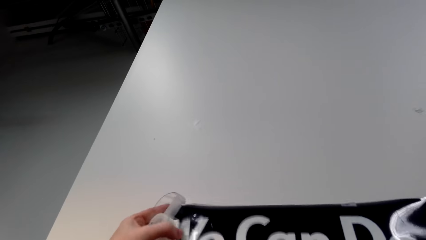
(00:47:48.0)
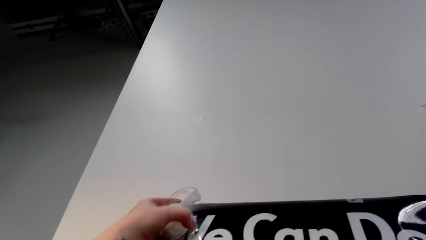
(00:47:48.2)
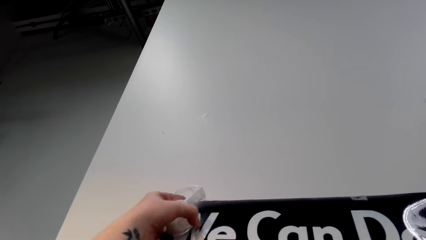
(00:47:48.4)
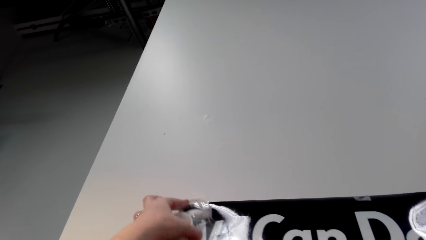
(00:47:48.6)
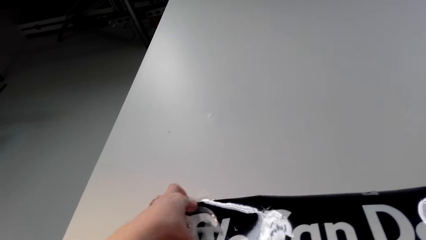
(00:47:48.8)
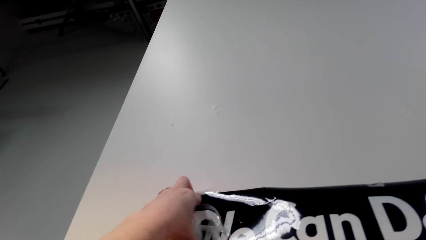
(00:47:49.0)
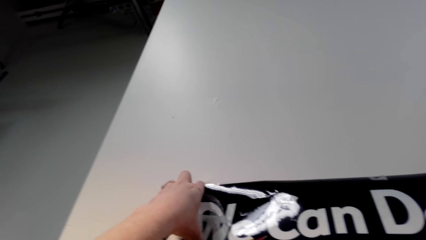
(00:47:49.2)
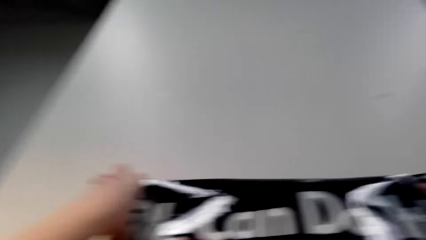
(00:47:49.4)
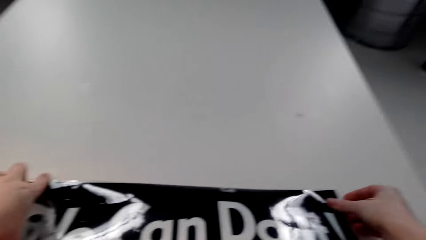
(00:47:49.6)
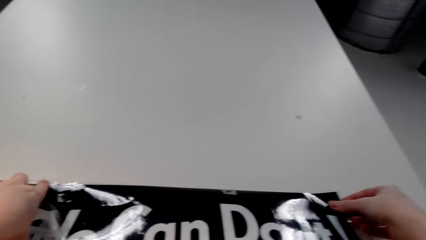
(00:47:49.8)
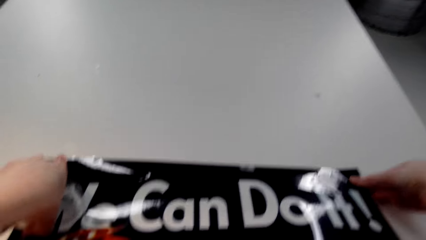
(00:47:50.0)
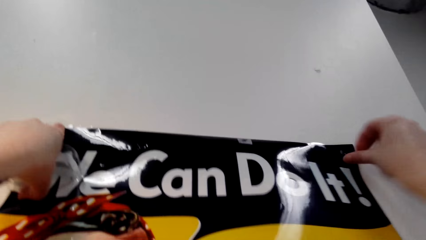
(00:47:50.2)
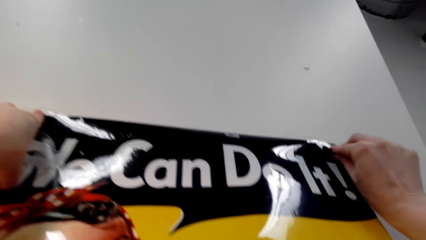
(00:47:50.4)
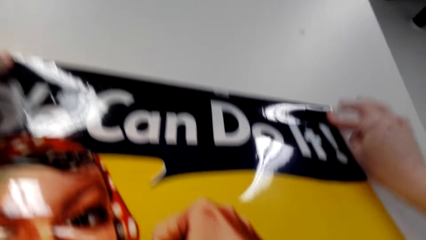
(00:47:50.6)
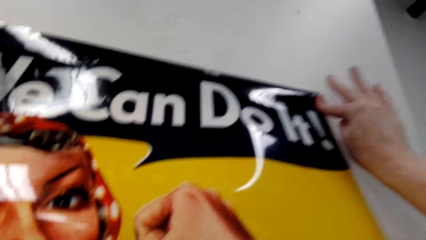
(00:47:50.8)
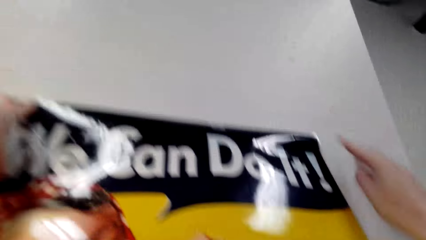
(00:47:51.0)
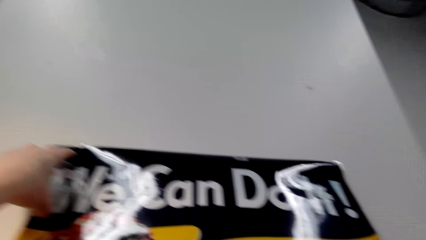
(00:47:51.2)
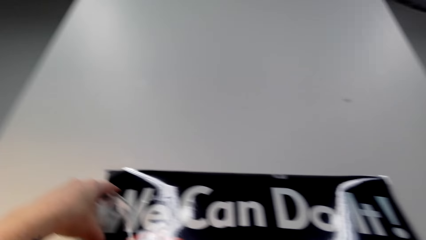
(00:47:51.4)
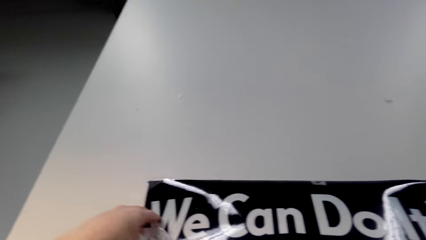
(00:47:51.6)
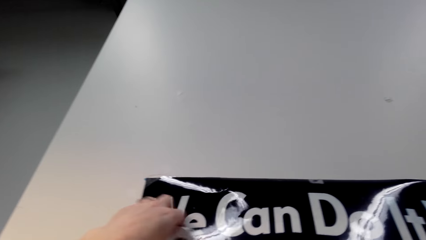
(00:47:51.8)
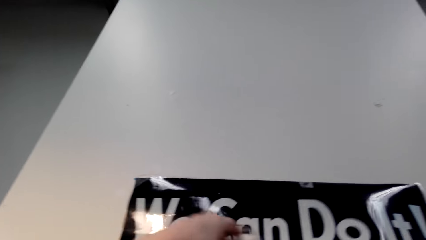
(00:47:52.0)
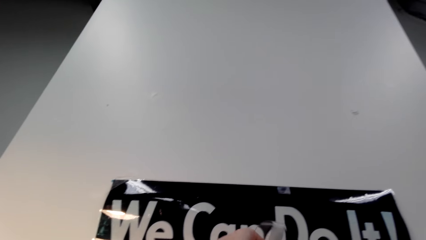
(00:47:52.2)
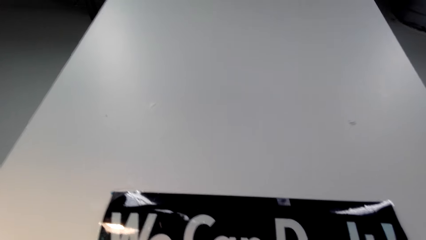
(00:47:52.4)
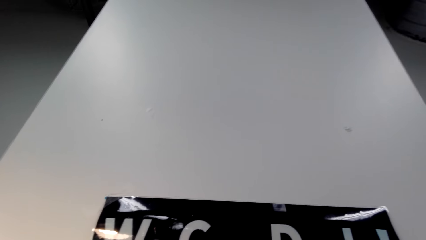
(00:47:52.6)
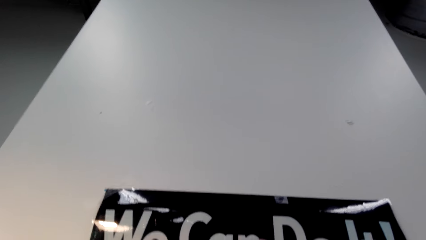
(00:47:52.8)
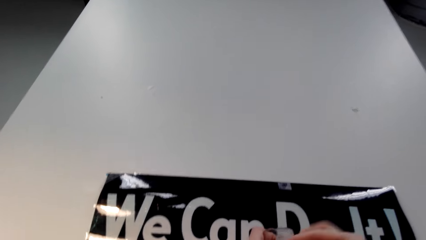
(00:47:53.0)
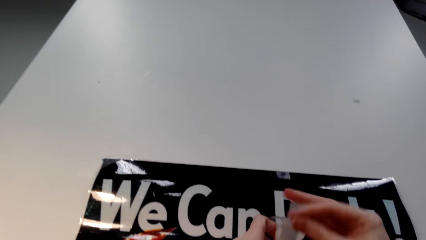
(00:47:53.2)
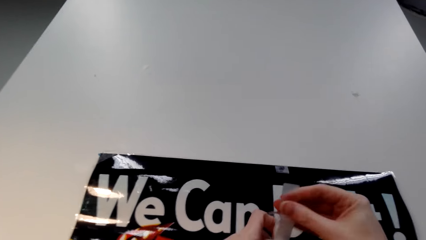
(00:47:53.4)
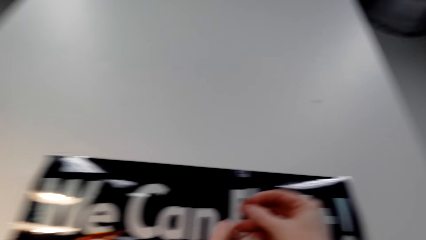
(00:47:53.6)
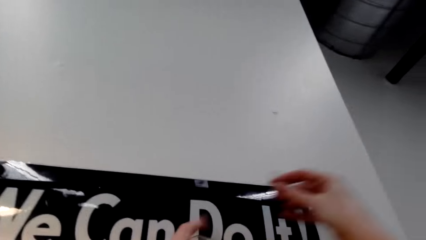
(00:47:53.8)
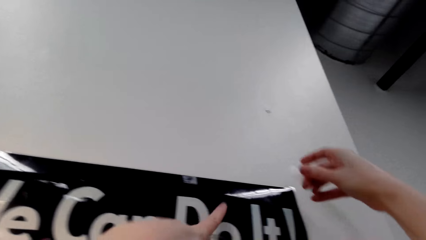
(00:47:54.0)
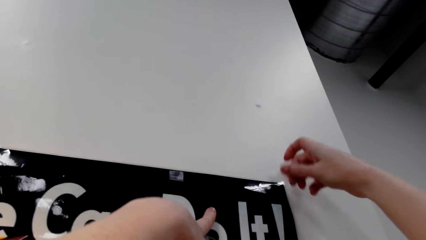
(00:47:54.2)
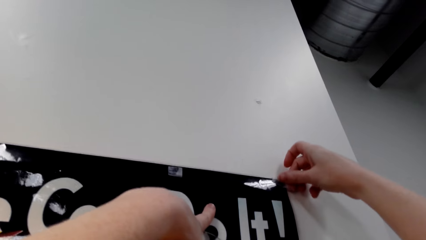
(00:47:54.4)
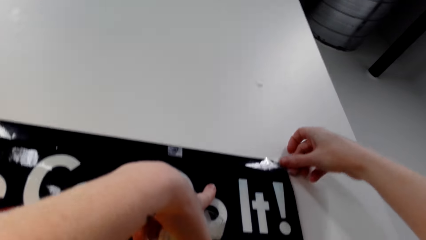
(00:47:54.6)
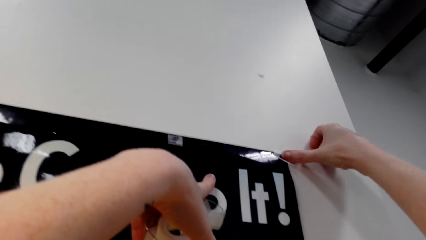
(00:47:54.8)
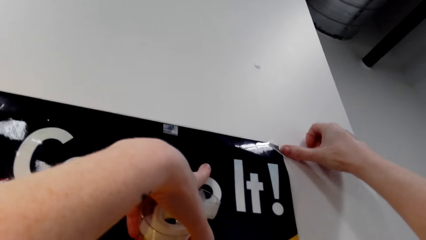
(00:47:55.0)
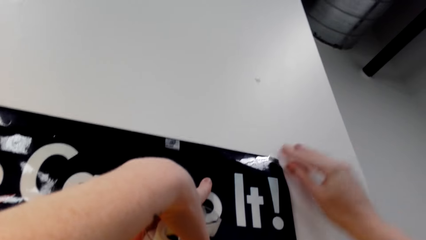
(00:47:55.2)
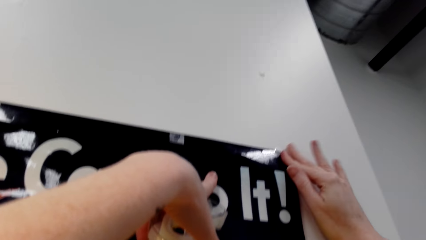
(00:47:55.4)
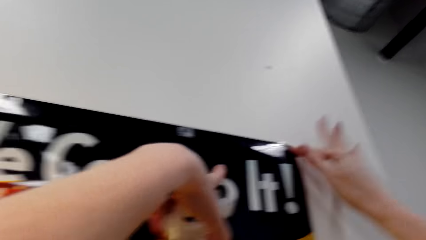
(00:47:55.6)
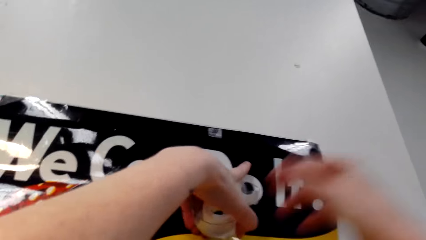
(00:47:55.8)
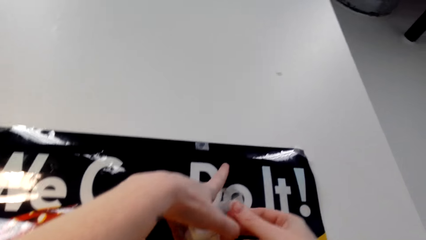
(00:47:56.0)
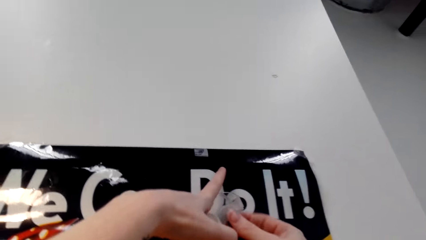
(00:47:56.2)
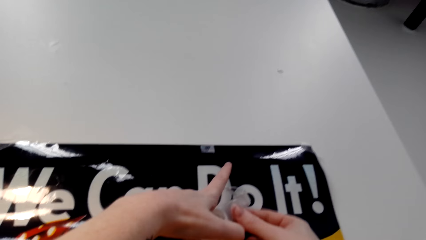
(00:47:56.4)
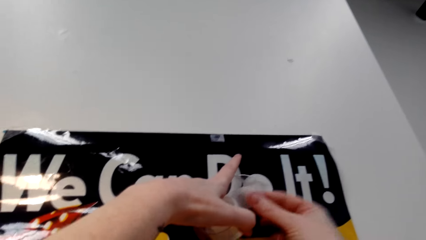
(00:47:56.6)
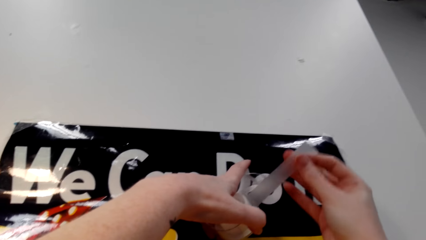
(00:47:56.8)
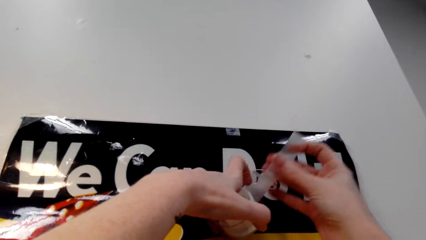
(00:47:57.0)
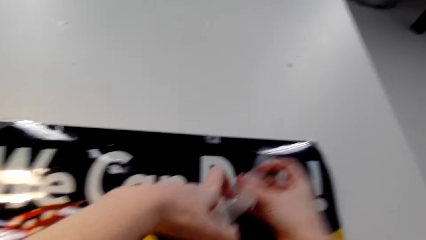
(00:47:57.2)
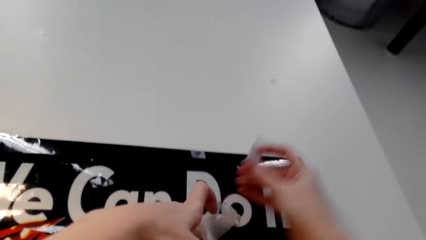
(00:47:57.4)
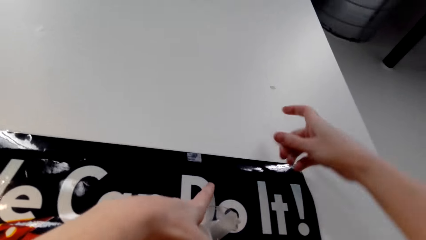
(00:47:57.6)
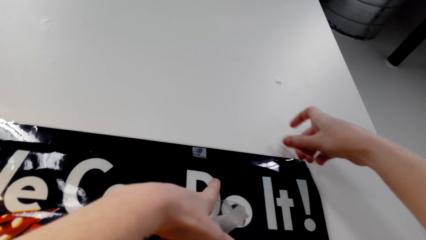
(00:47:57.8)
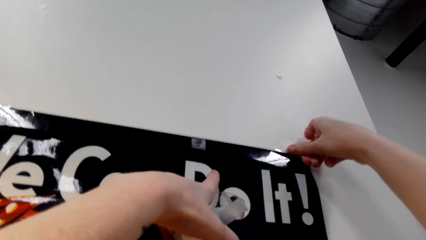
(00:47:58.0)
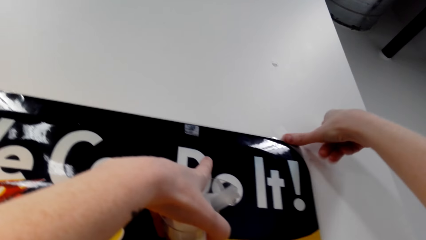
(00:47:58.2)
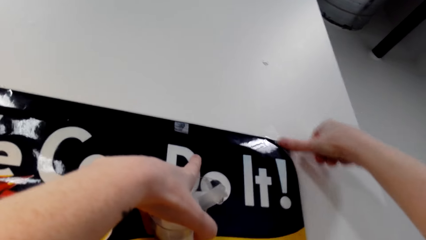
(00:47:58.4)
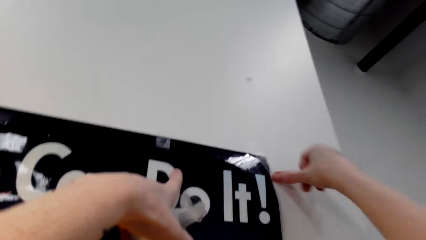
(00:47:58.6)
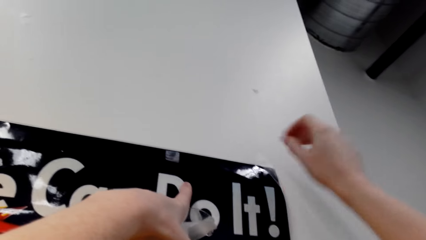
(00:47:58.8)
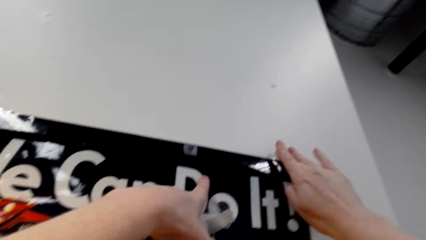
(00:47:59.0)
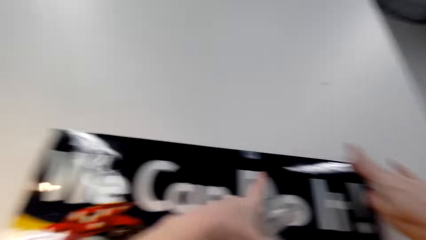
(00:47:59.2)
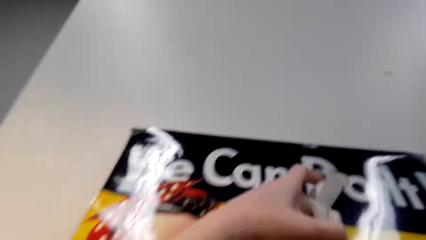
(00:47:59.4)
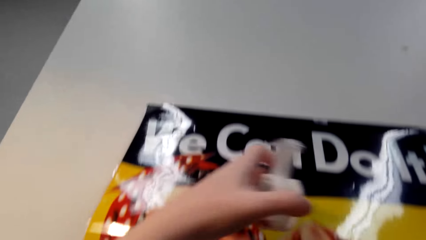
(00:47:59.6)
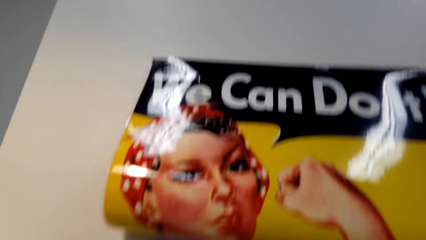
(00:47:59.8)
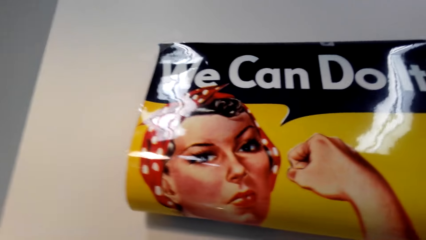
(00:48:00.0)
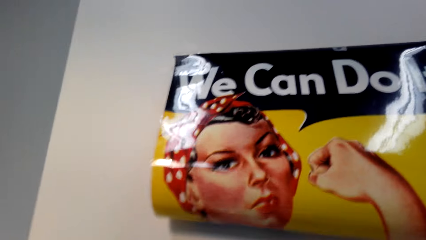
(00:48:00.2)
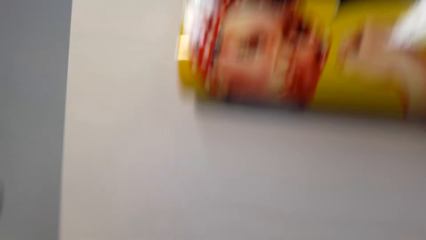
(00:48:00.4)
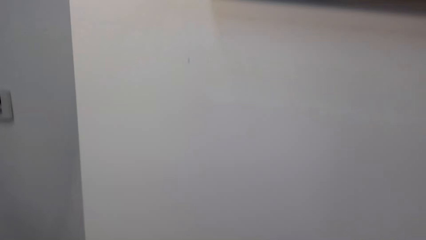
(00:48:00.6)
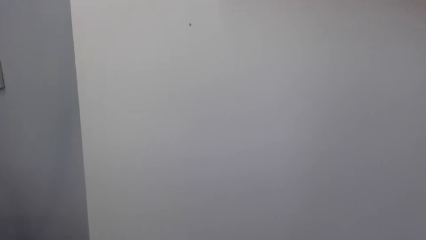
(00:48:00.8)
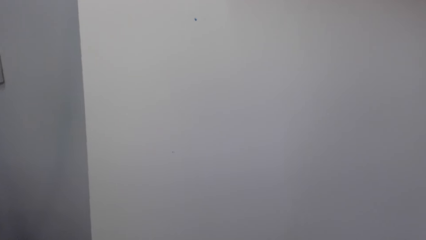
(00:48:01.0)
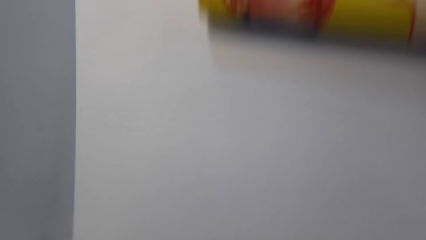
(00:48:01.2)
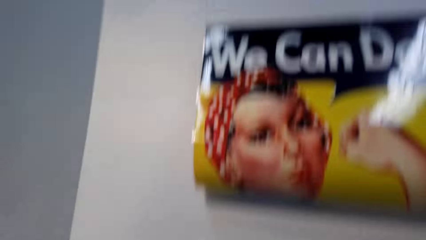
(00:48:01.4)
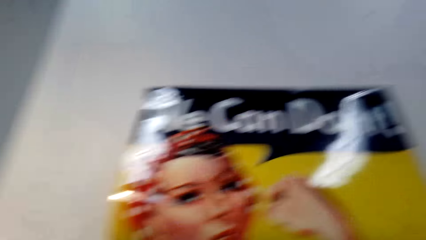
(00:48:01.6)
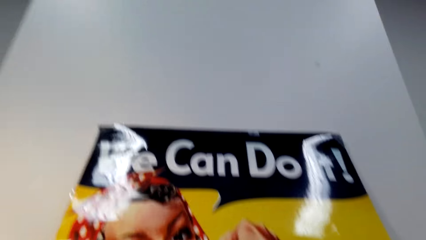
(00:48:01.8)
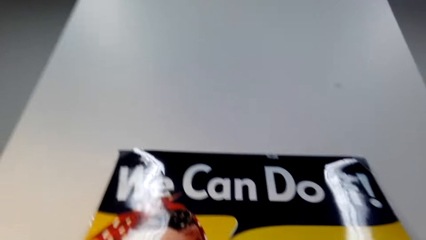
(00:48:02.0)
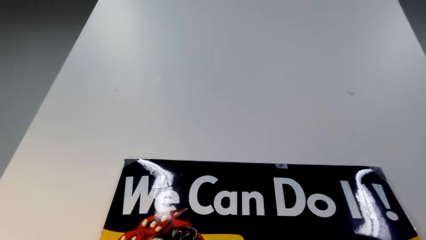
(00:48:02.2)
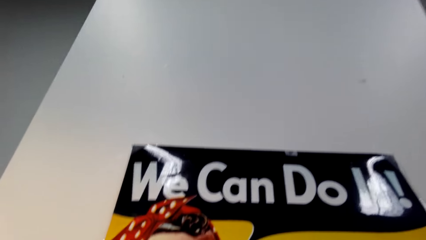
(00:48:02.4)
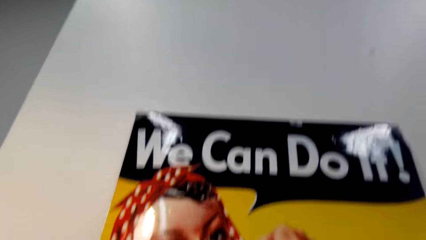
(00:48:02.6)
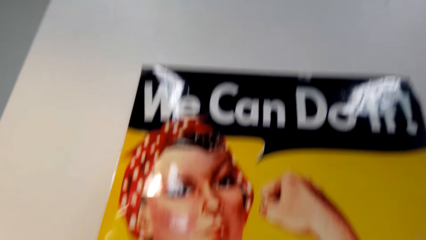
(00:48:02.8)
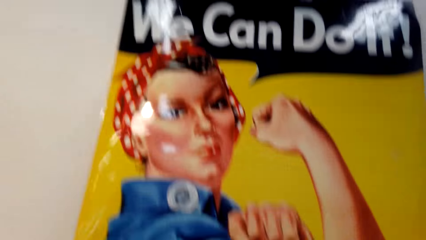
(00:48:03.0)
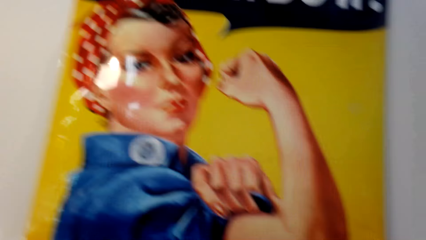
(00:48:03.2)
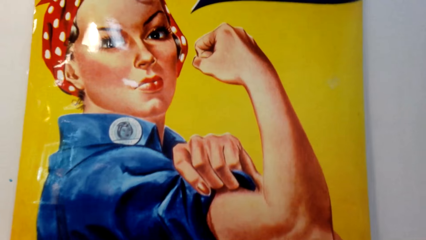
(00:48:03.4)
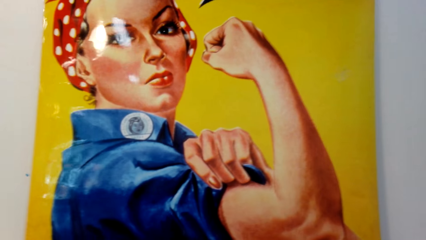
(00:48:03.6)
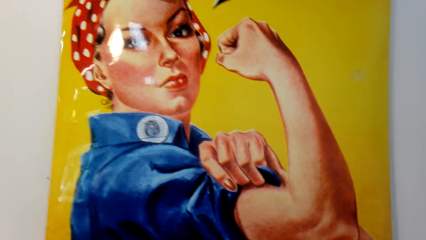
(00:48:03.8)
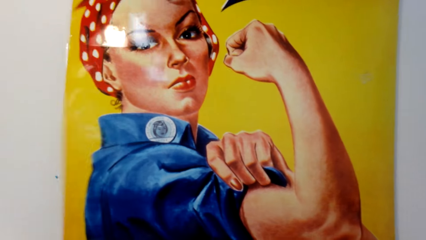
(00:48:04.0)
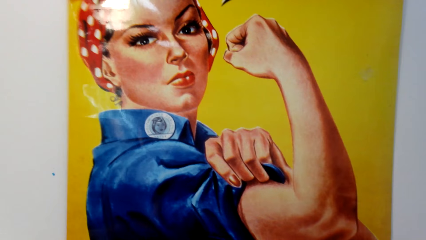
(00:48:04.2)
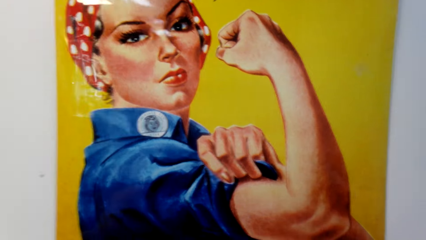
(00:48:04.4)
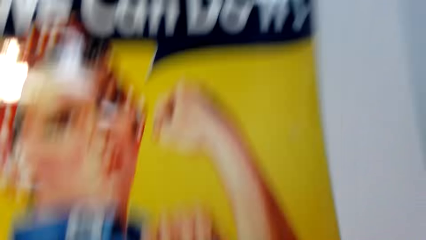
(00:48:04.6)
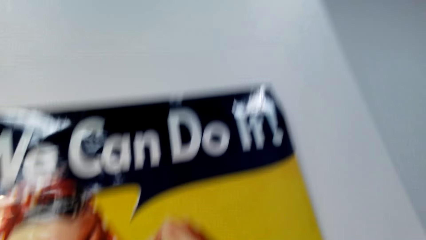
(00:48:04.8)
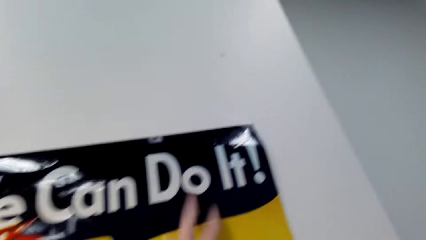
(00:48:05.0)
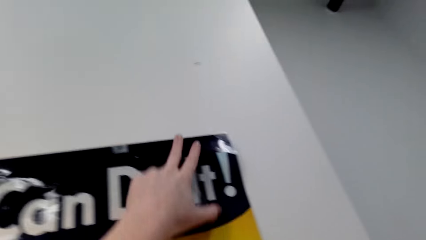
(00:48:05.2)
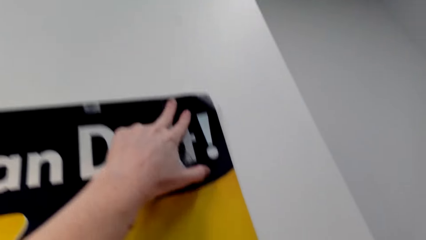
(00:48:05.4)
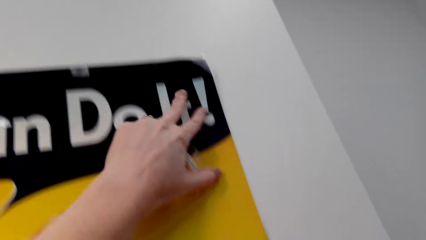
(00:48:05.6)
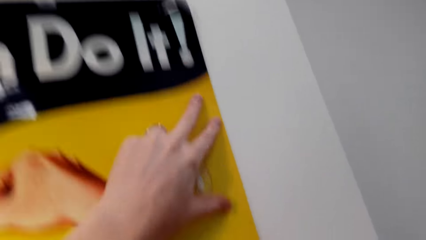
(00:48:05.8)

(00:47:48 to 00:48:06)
The camera wearer sticks the poster on the wall with the duct tape. They cut the duct tape. They stick the poster on the wall with the duct tape. They cut the duct tape. They stick the poster on the wall with the duct tape. They cut the duct tape. They stick the poster on the wall with the duct tape.
